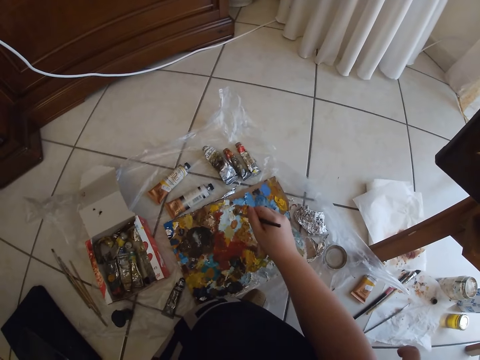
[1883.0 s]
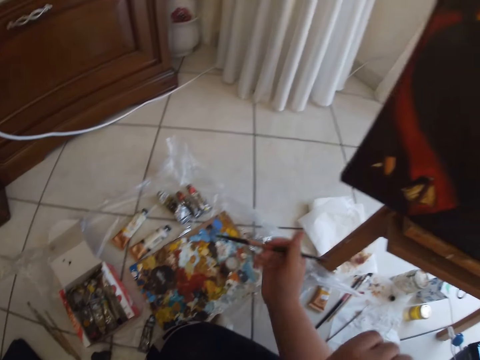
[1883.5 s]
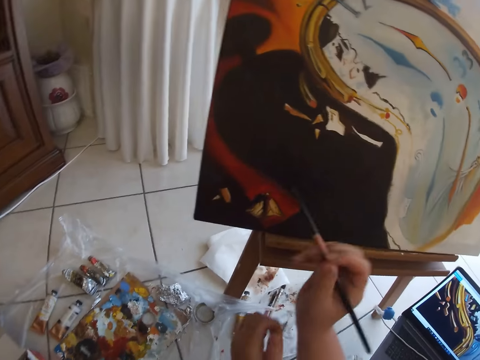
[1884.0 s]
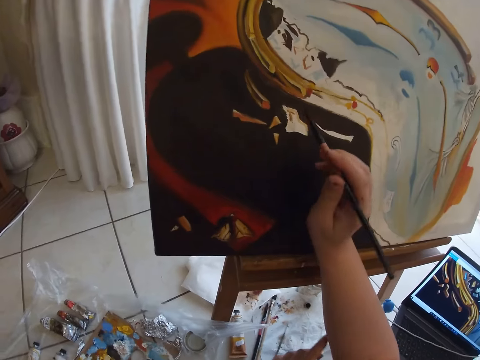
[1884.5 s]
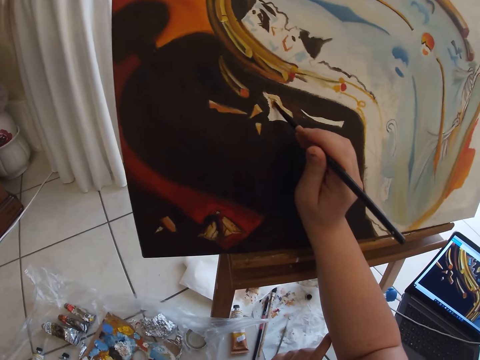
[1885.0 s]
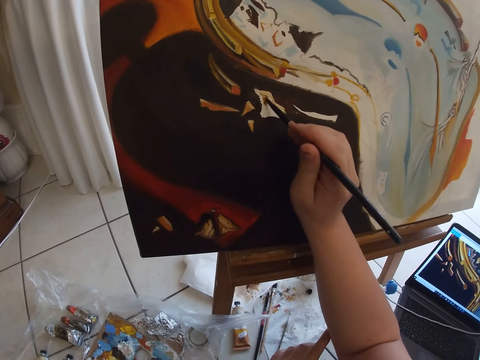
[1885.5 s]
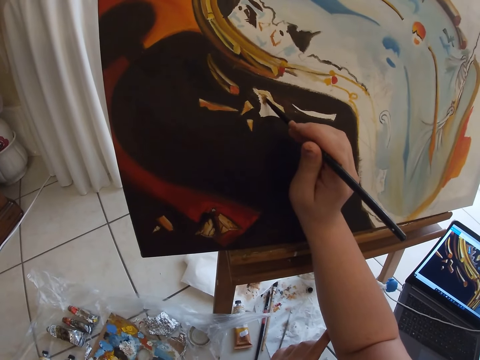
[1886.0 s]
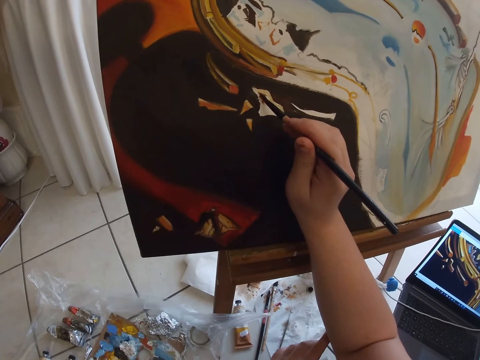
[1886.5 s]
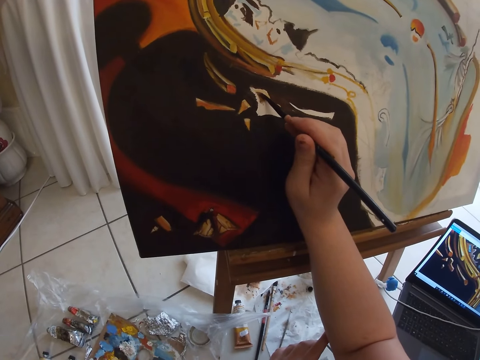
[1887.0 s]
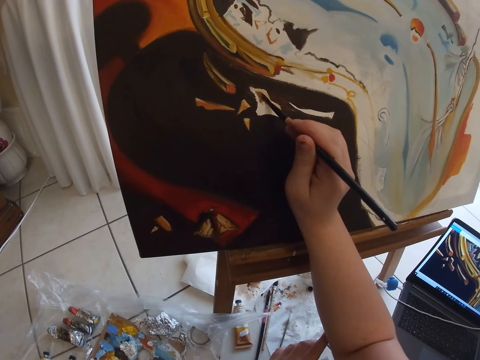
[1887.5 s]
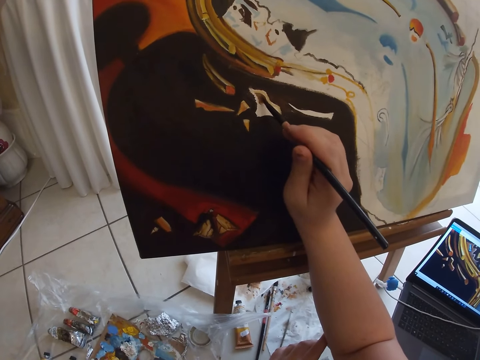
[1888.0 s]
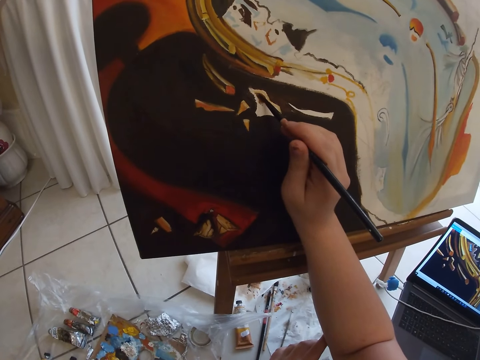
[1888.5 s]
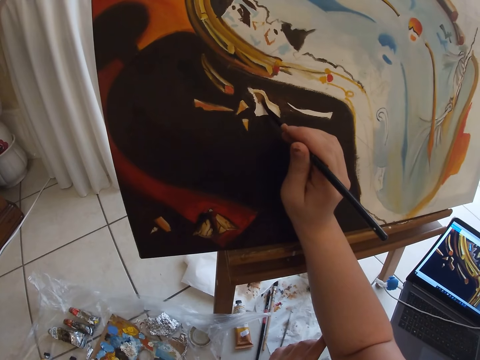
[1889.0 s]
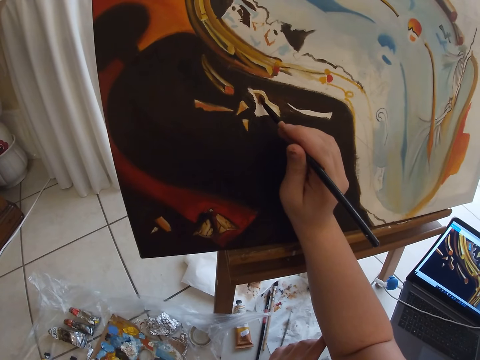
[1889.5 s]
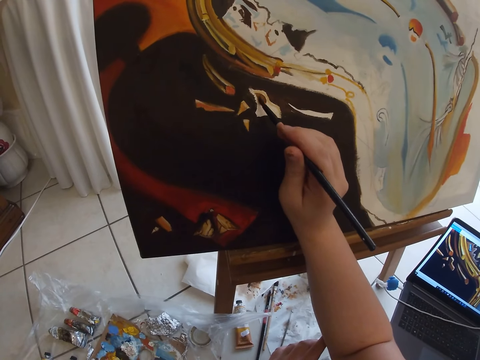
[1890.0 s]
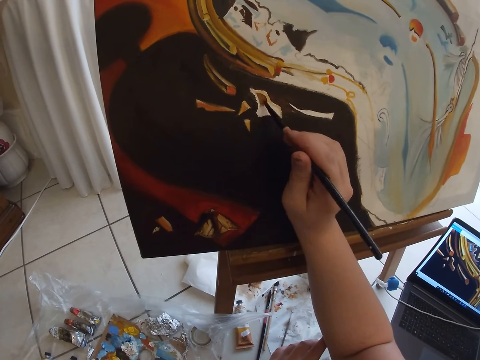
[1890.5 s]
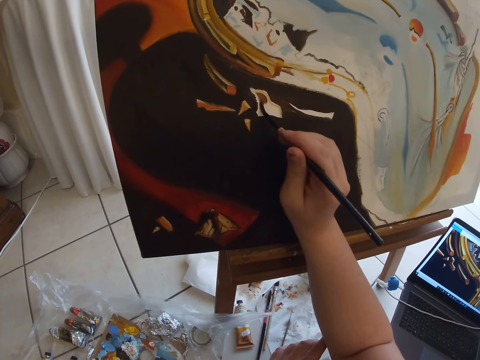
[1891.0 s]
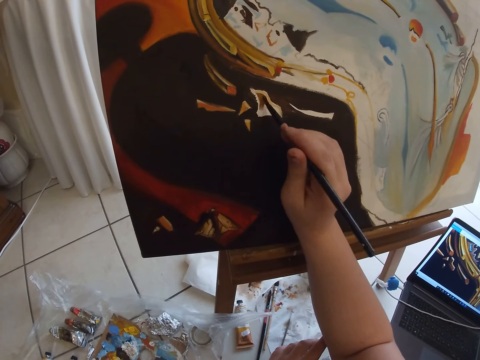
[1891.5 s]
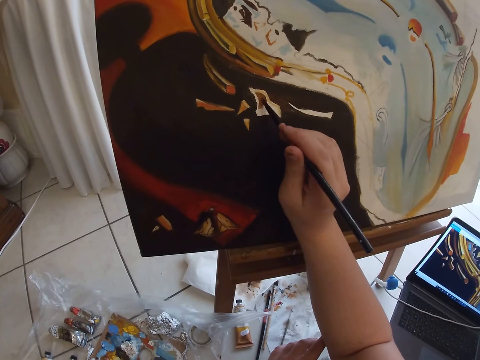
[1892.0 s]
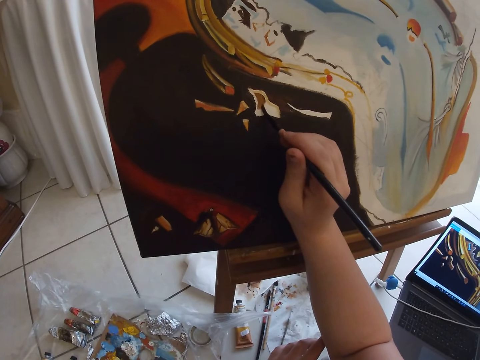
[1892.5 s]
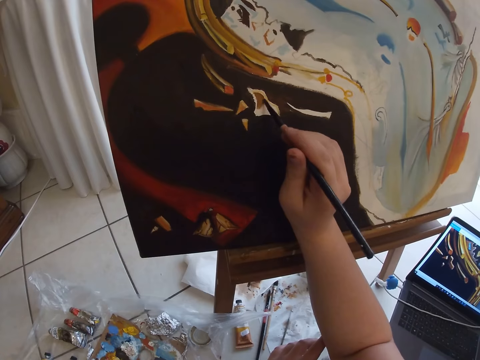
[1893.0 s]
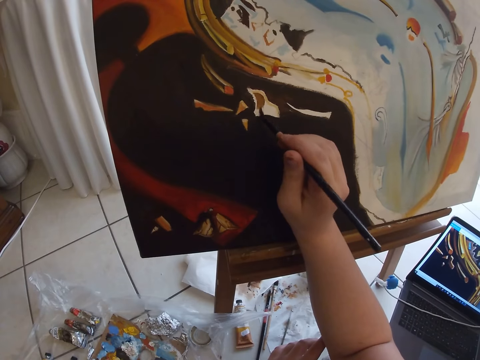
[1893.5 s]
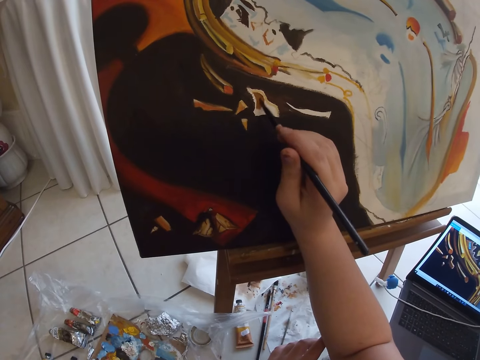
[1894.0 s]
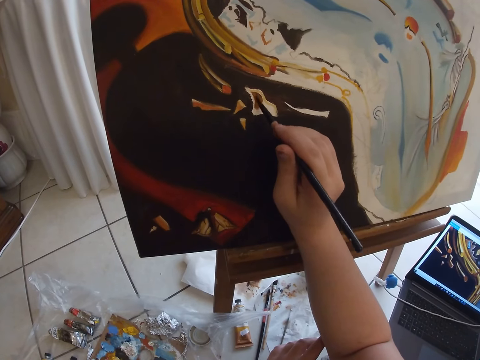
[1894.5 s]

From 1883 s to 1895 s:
The camera wearer paints on the canvas with the paint brush in her right hand. She holds her right hand with her left hand.

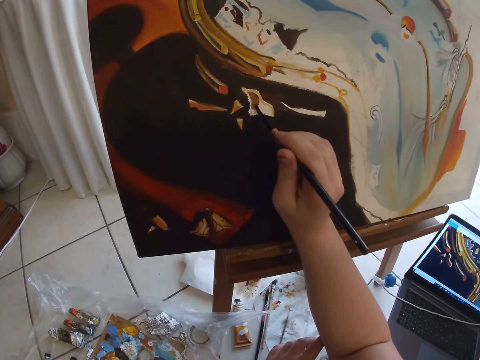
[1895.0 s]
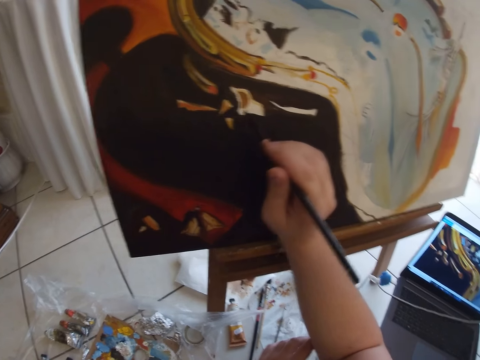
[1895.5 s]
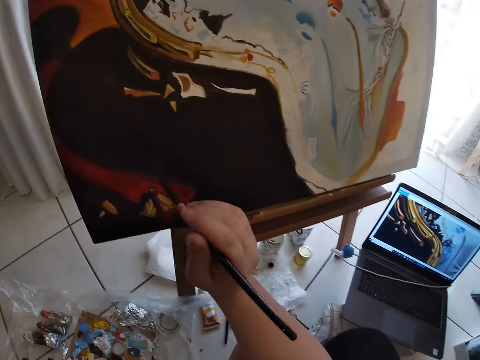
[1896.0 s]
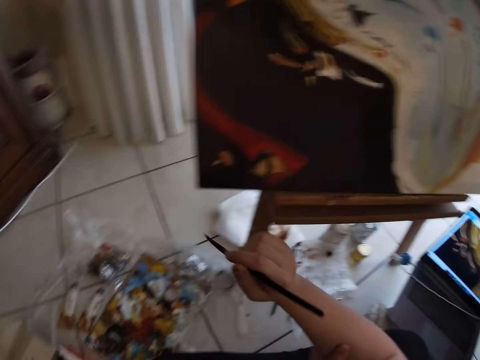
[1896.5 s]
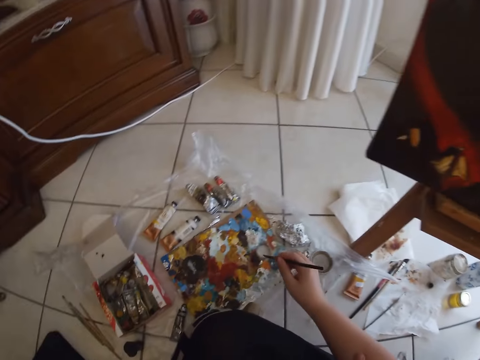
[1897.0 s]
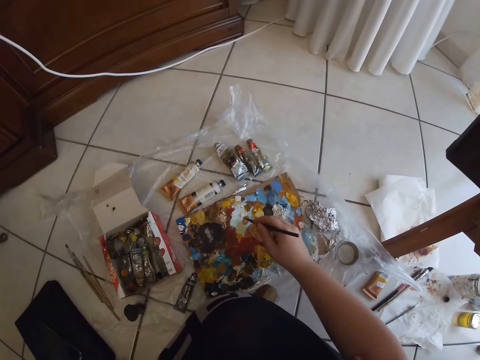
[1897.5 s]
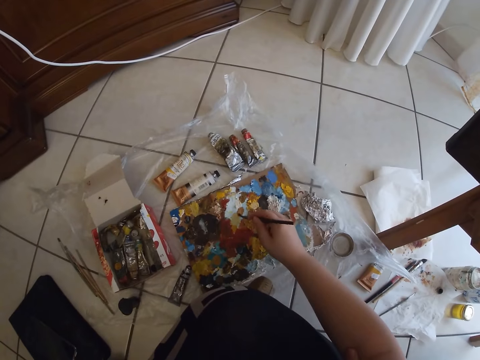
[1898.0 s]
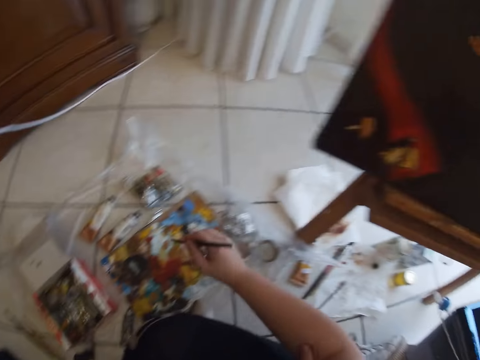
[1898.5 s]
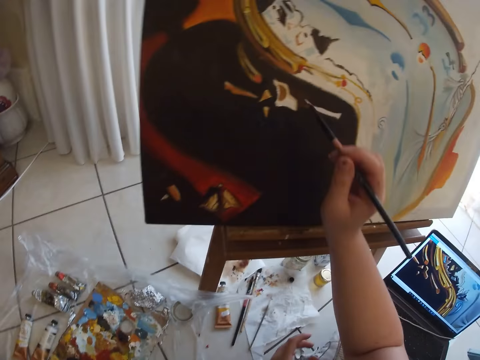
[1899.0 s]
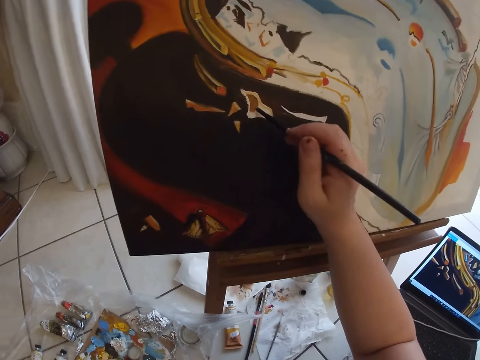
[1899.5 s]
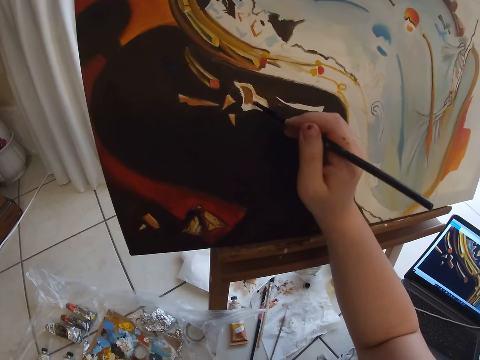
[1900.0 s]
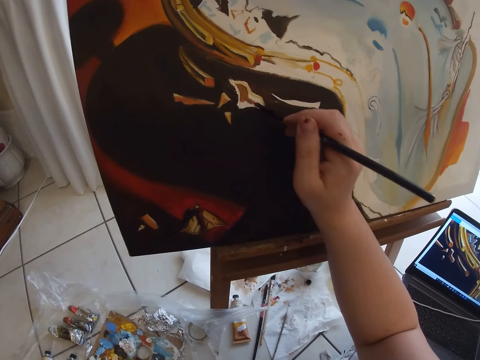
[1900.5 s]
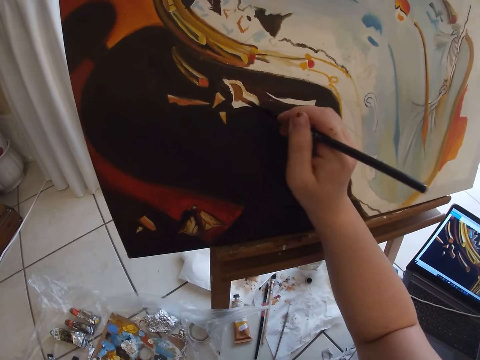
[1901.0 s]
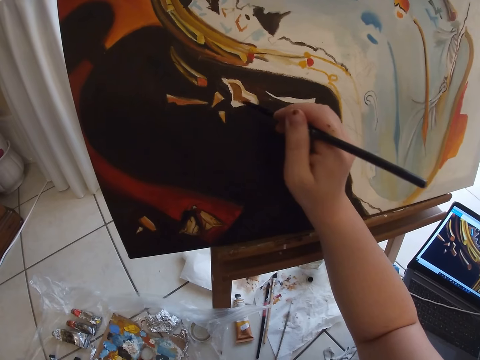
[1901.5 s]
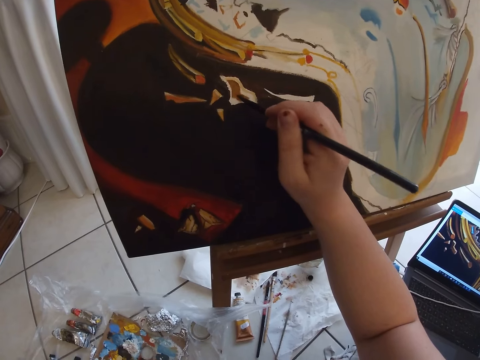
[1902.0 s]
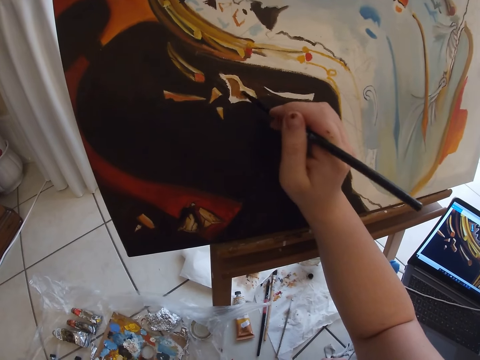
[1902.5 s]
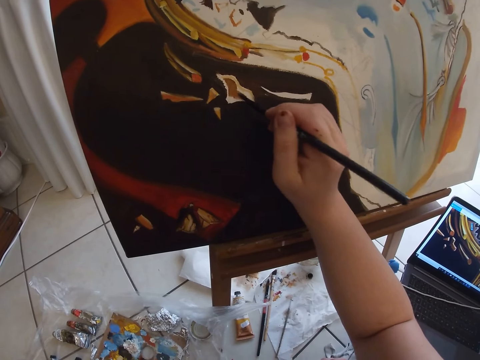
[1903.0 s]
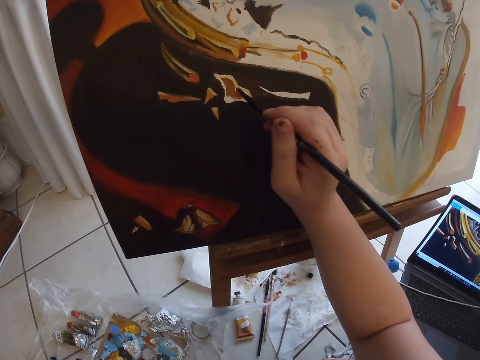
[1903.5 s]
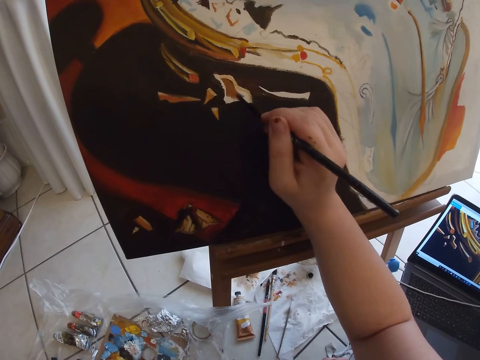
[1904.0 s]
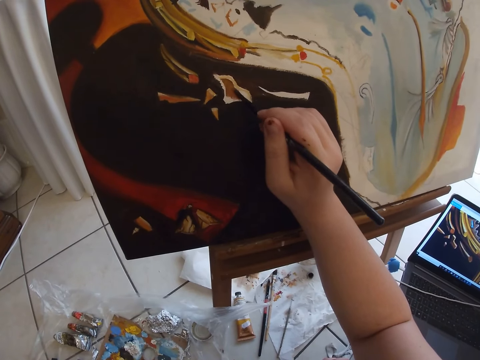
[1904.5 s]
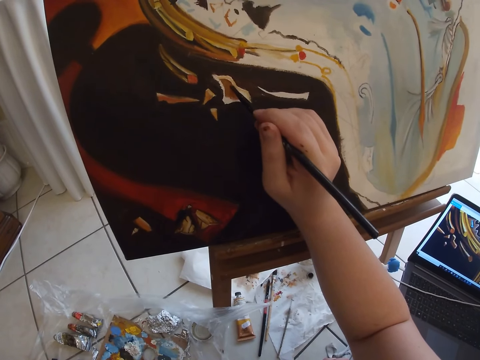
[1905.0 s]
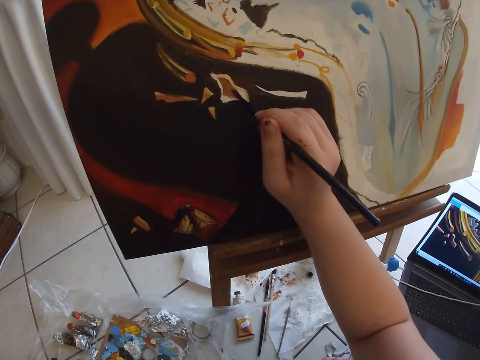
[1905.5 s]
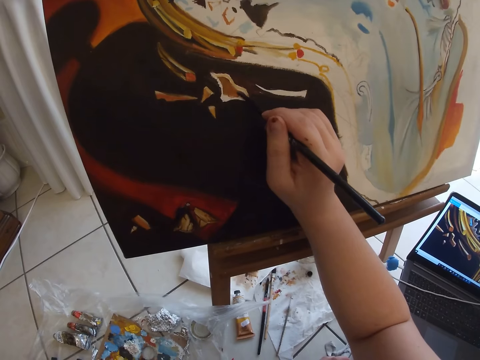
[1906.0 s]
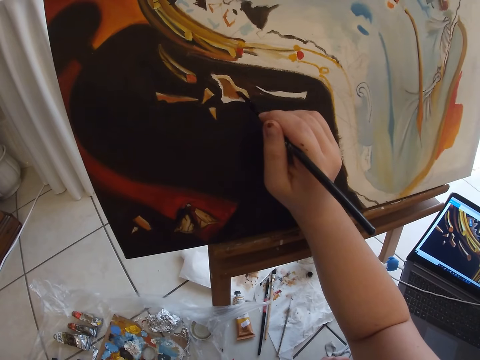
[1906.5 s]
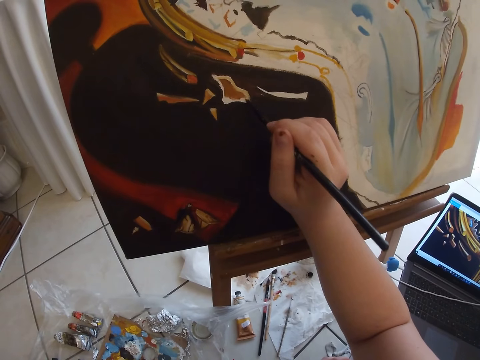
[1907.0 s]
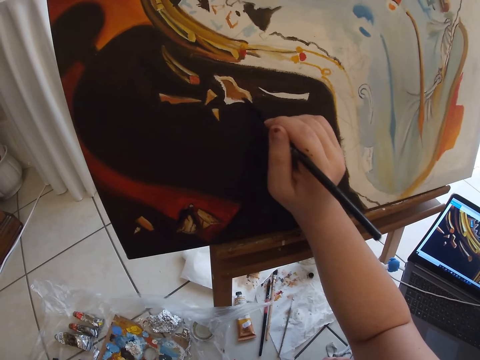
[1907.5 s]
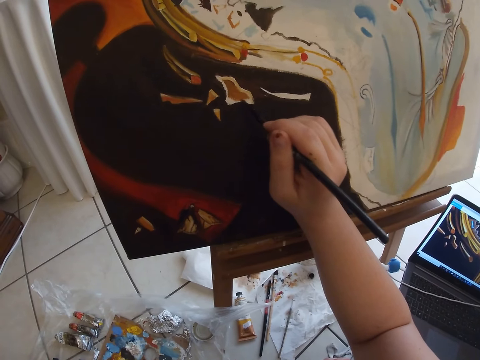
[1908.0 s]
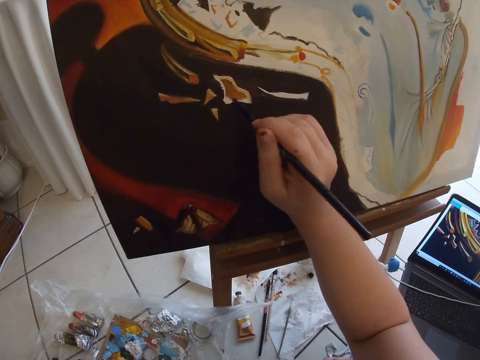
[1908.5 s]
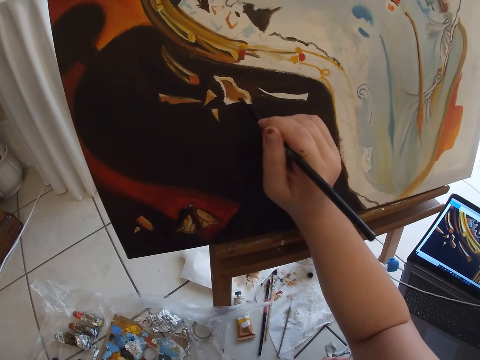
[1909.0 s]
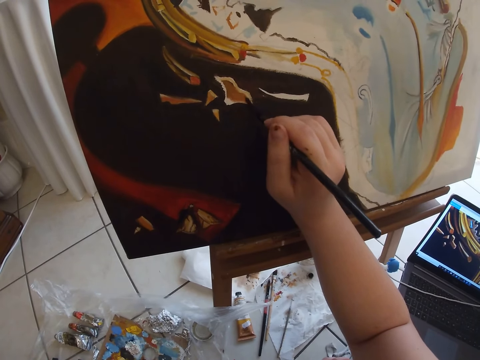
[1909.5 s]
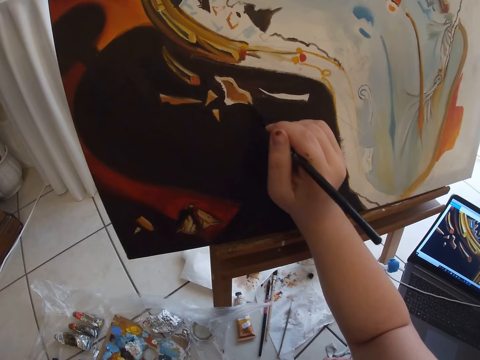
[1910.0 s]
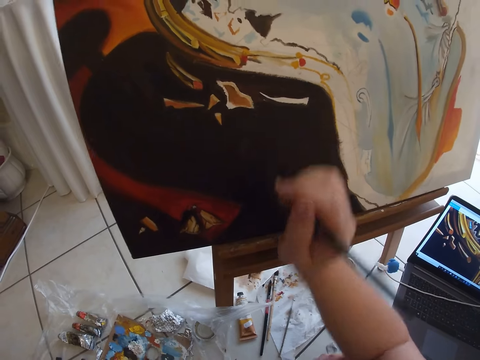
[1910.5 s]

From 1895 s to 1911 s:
The camera wearer dabs on some more paint in the palette with the paint brush in her right hand. She paints on the canvas with the paint brush in her right hand.
